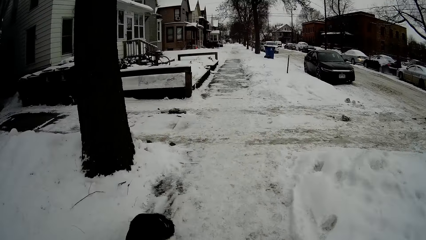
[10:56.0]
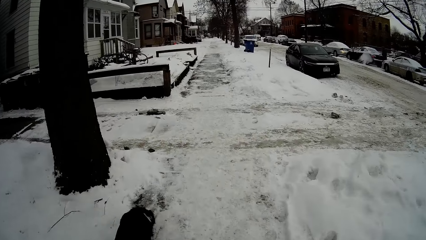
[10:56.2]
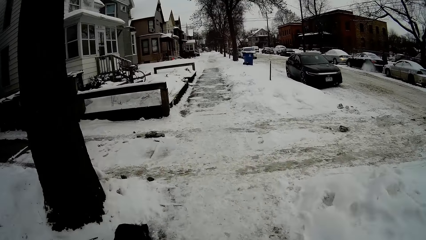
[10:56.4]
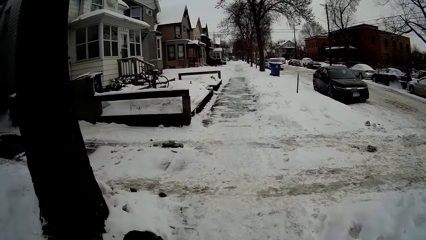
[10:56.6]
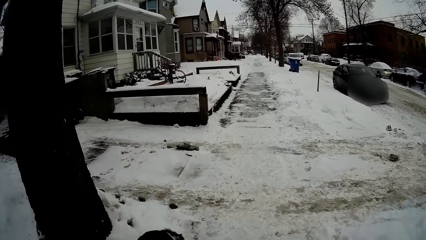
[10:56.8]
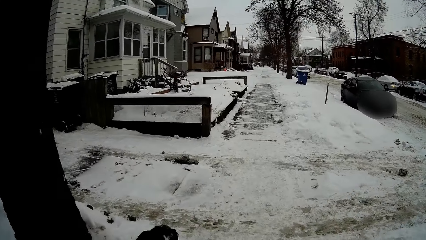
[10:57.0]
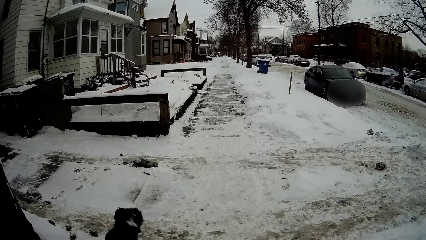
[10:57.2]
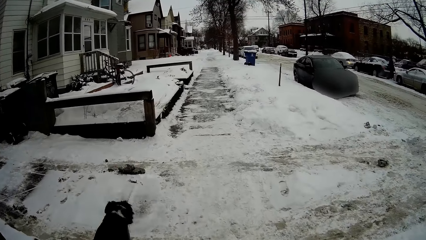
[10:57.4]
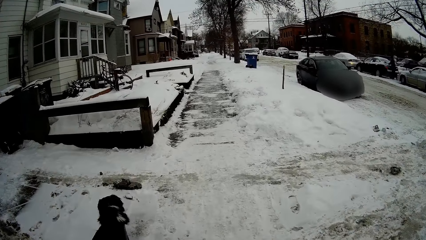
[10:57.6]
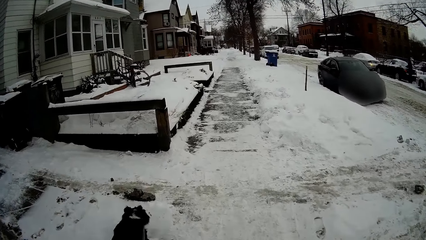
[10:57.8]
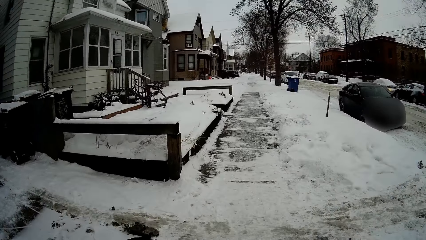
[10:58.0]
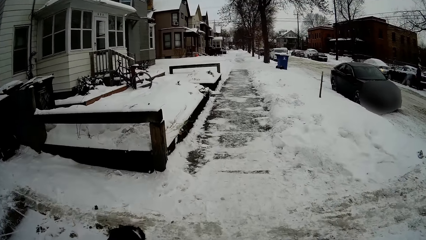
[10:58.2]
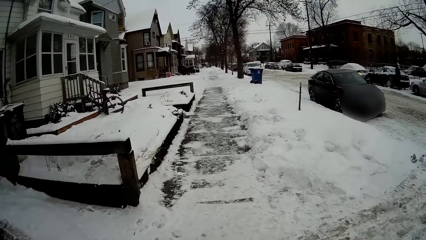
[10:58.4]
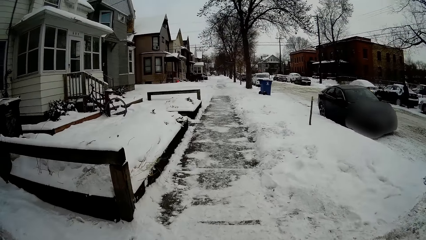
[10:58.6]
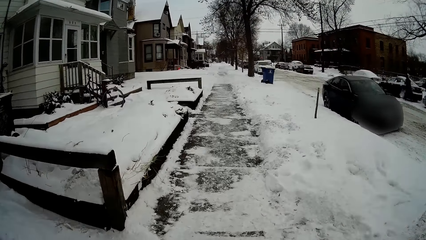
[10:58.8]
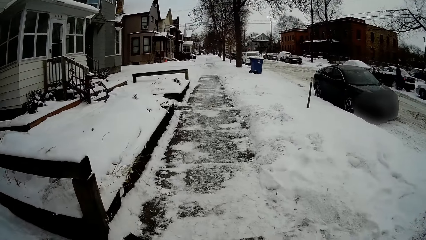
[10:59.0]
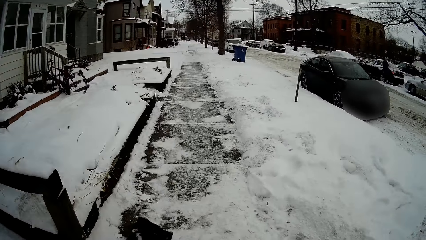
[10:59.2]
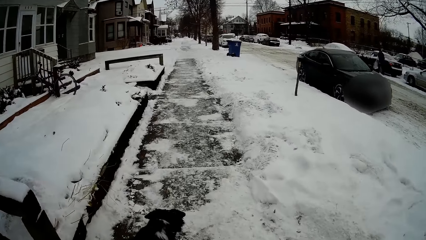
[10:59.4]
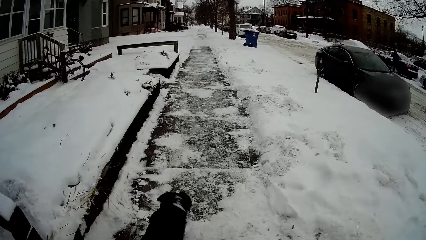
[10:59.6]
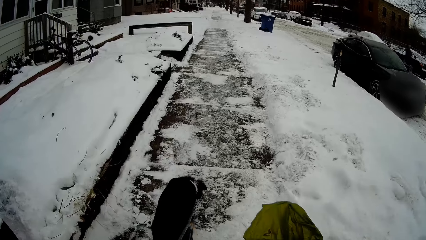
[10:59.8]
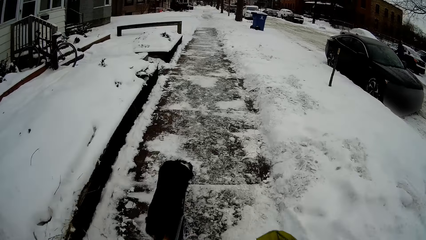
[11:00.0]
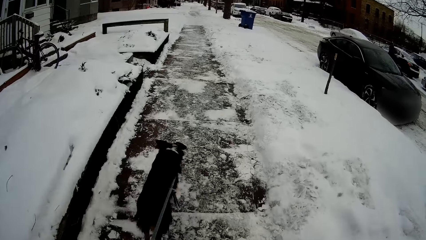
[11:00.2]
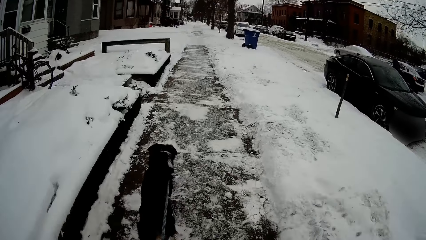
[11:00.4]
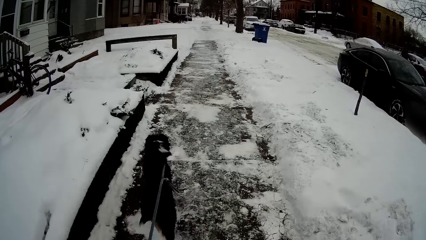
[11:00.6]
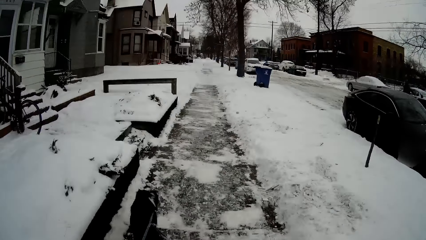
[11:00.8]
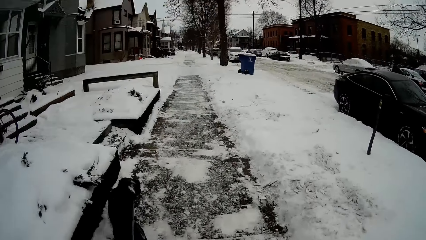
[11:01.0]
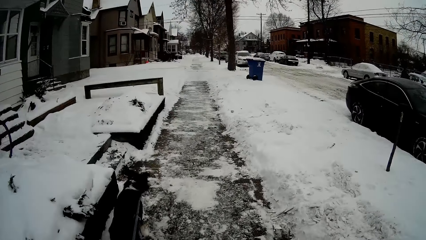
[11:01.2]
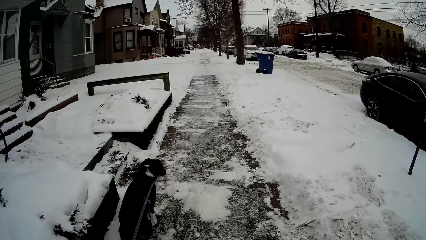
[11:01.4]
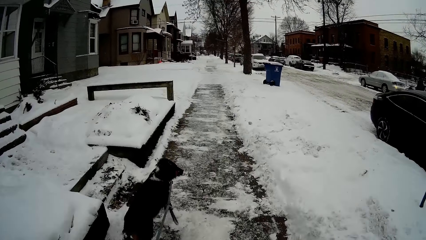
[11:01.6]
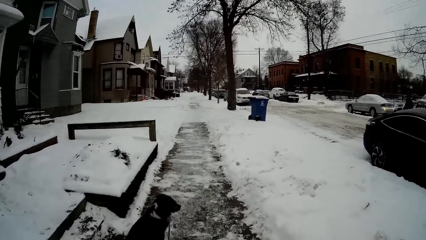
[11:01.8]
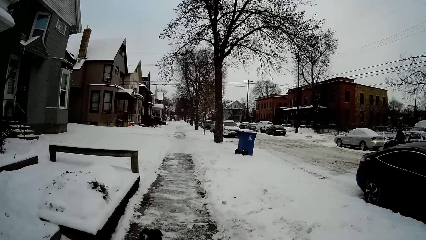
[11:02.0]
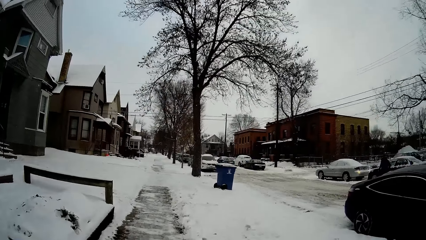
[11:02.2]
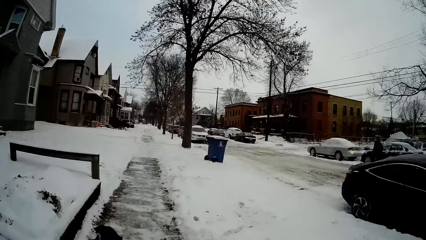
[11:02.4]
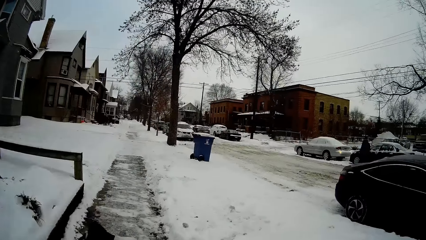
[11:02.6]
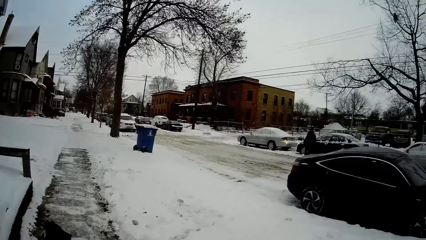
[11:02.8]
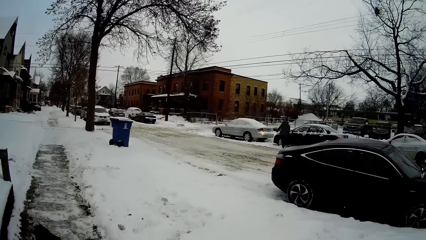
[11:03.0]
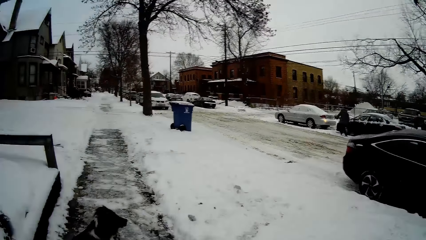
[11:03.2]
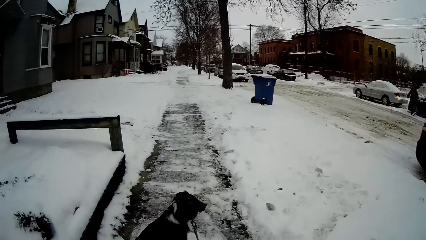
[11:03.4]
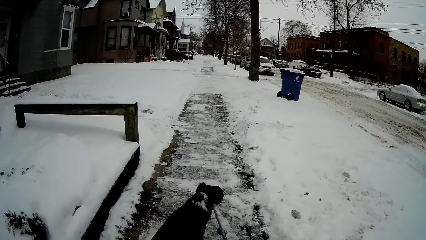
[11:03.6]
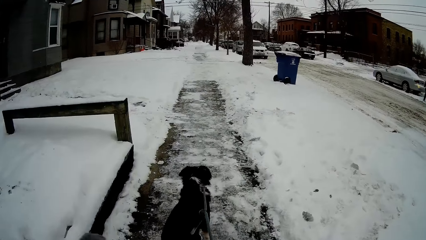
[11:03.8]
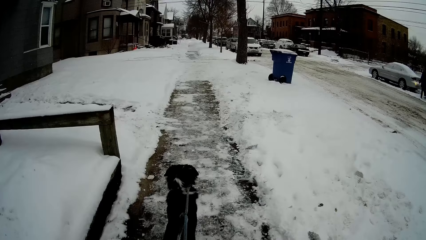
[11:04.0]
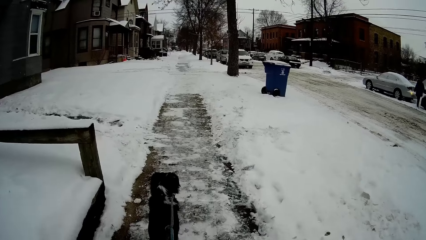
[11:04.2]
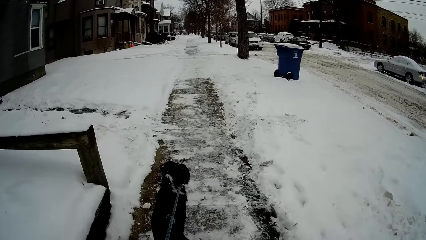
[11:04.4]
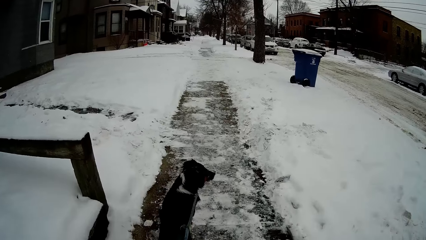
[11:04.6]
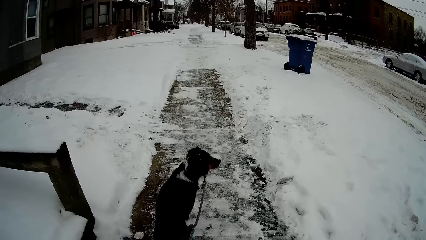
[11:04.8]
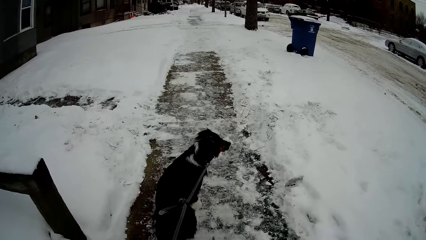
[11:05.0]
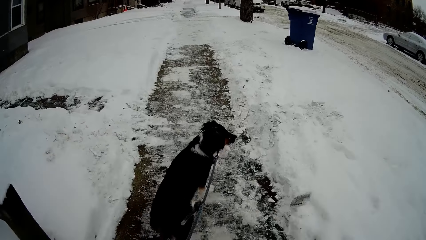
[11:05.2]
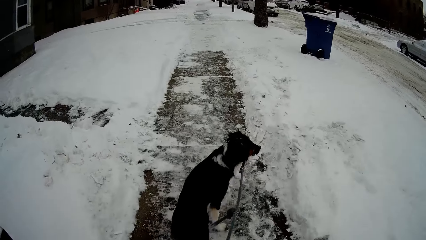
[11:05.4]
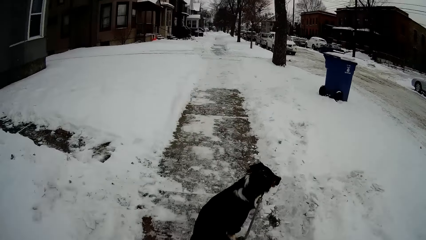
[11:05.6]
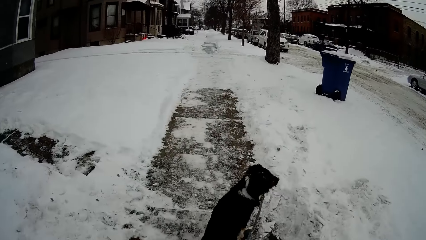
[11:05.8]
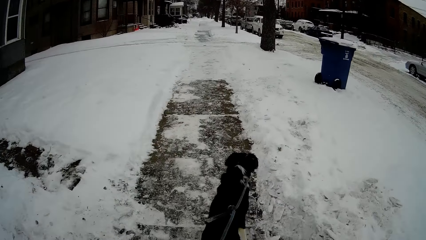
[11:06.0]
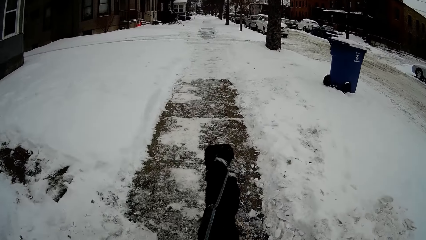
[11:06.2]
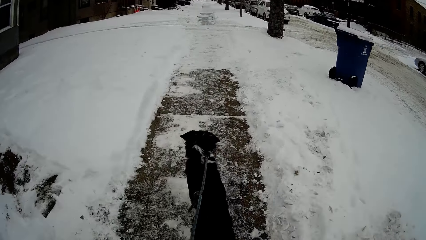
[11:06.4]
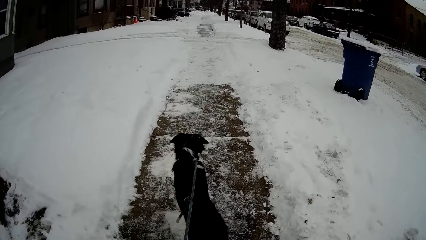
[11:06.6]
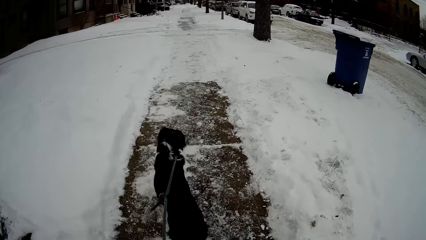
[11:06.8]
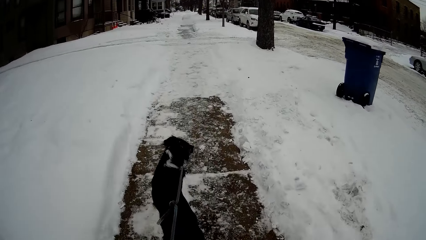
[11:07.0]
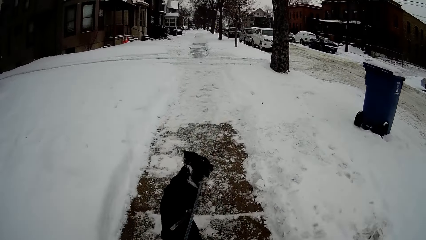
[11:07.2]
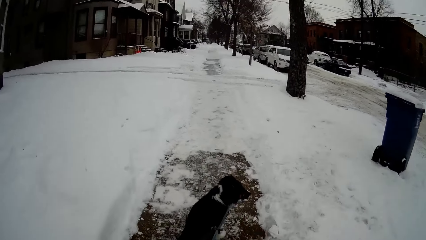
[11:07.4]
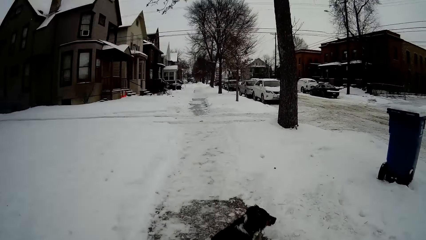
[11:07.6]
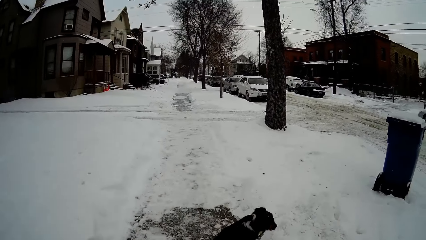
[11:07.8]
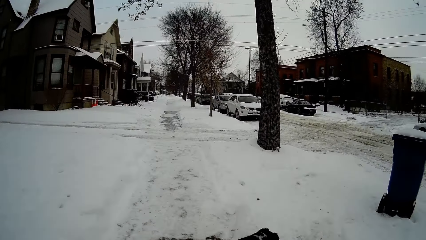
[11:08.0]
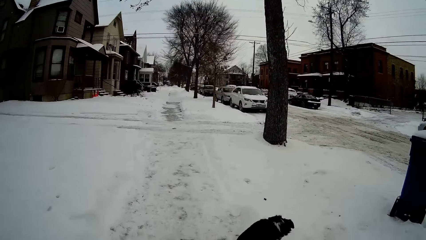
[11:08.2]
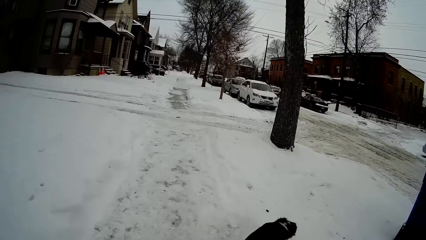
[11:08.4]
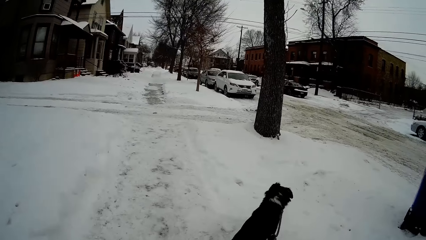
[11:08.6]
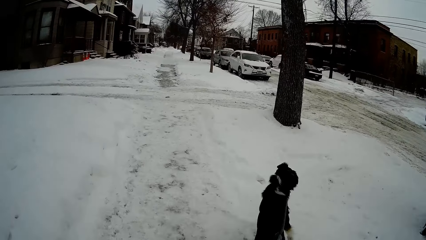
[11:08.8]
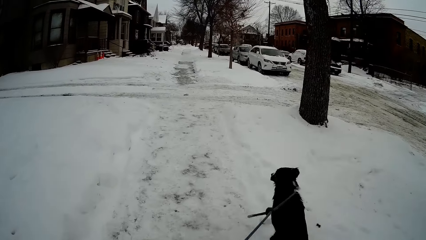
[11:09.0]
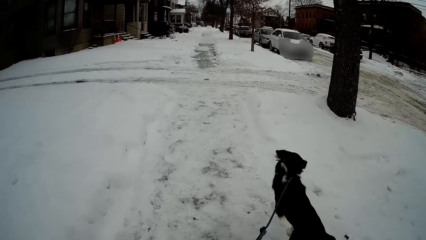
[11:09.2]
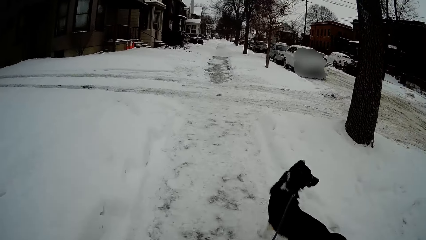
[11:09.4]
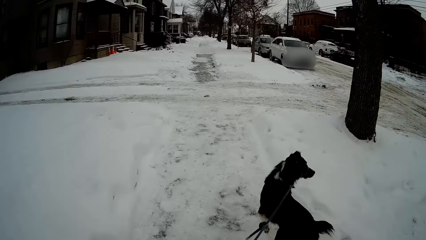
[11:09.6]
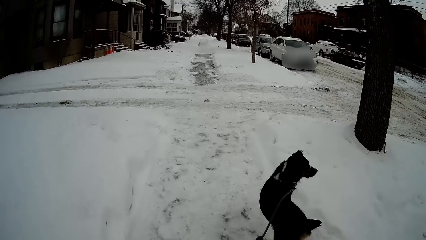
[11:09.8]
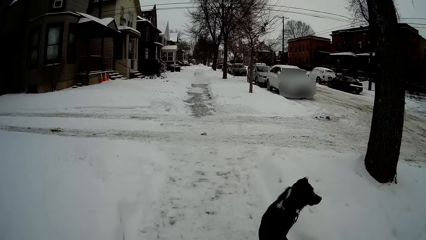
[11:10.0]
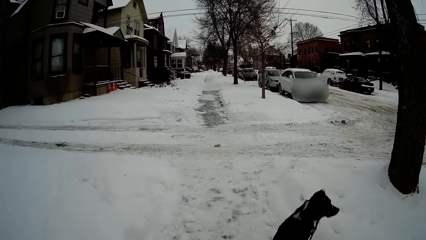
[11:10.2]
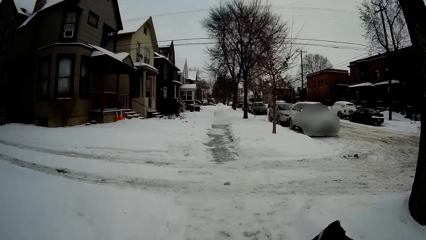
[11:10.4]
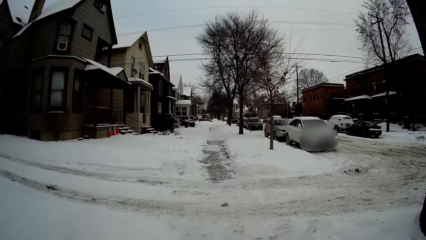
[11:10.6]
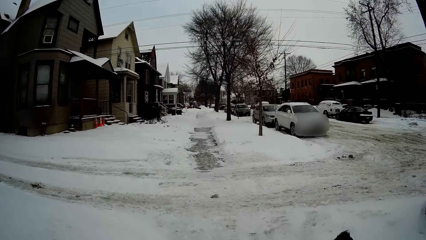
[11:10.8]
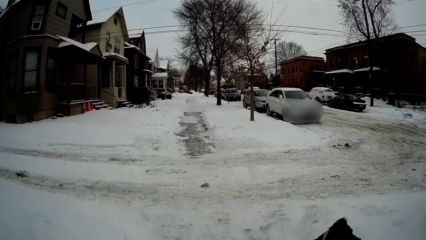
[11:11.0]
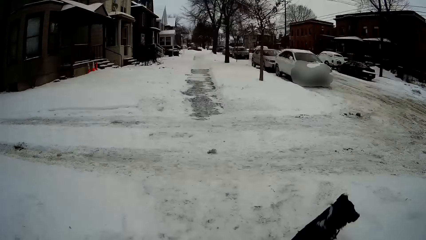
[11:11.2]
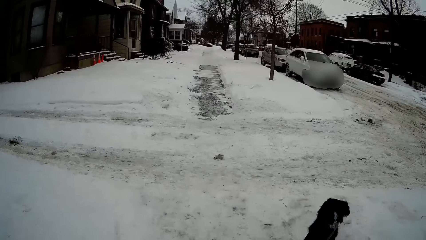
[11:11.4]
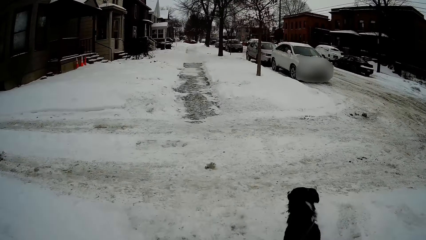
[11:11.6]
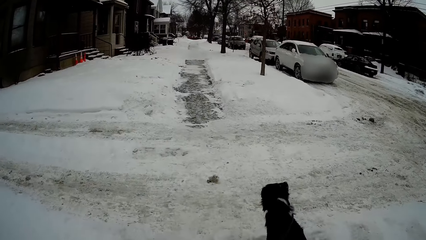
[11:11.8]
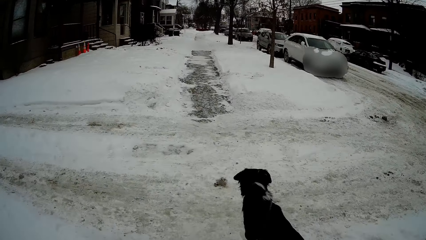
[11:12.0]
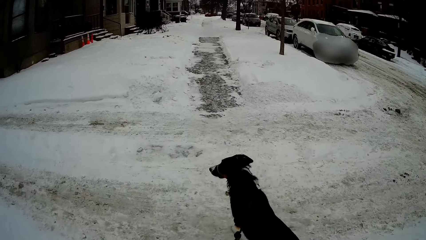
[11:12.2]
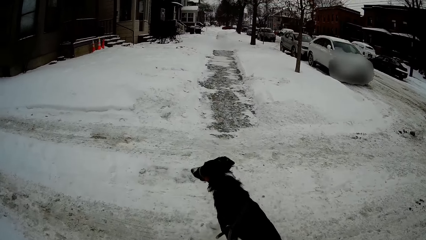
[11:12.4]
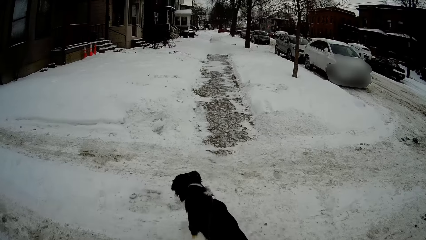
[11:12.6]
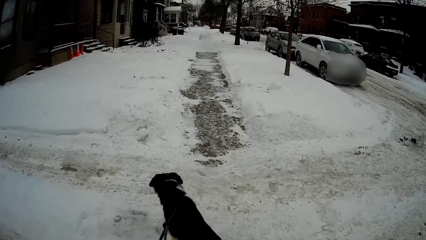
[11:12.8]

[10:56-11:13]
The camera wearer walks on the walkway. They look at the dustbin.
